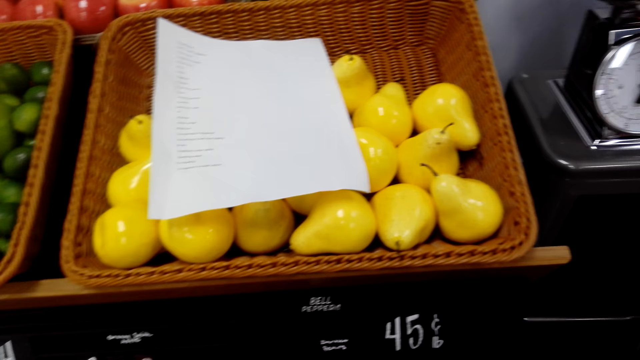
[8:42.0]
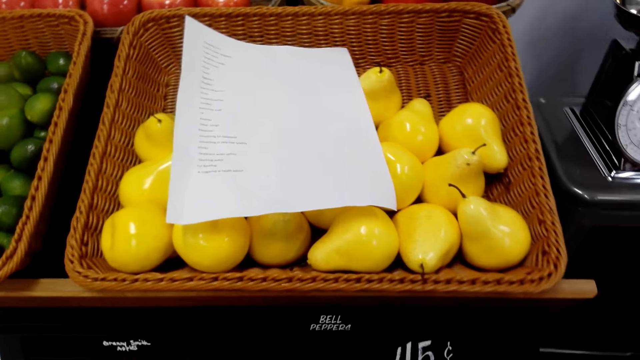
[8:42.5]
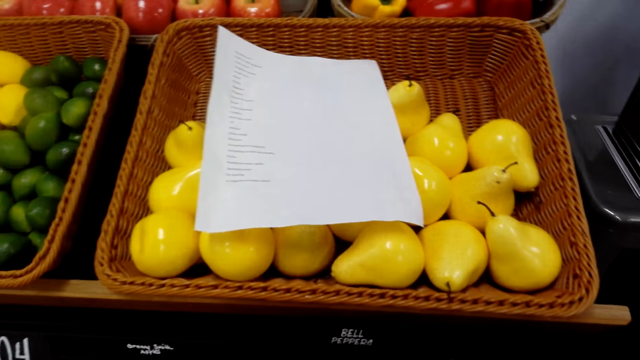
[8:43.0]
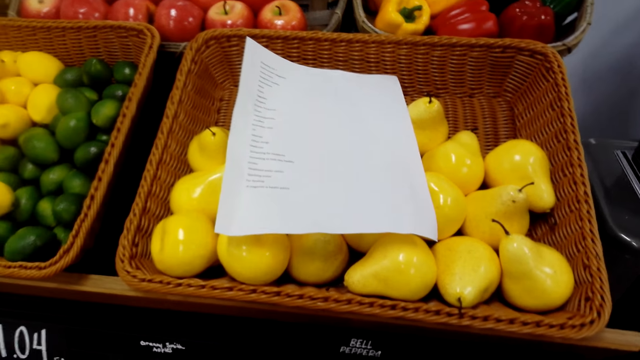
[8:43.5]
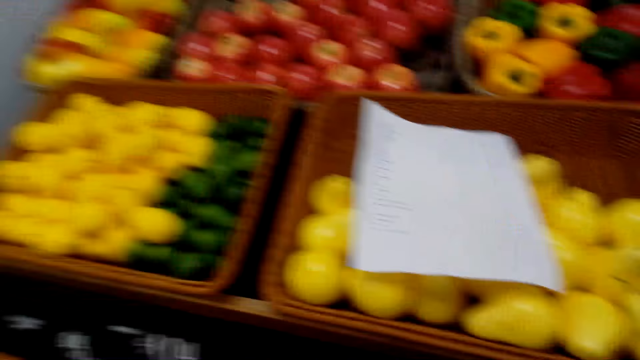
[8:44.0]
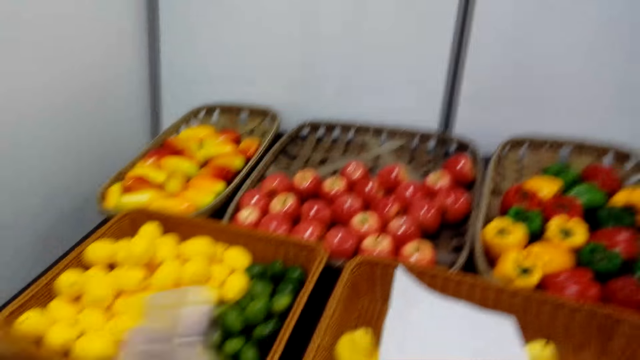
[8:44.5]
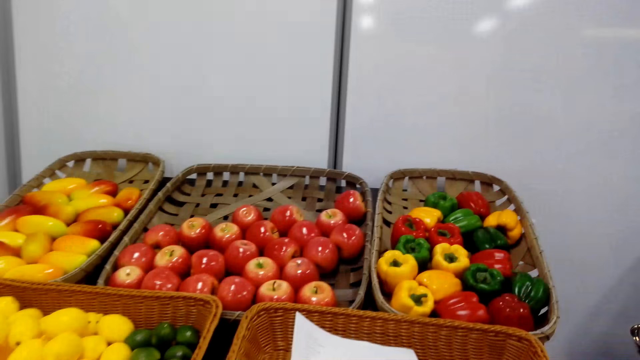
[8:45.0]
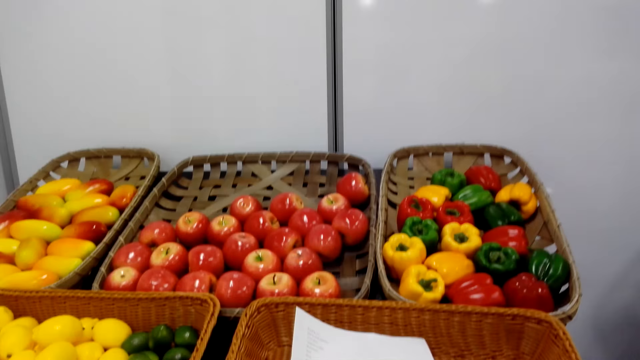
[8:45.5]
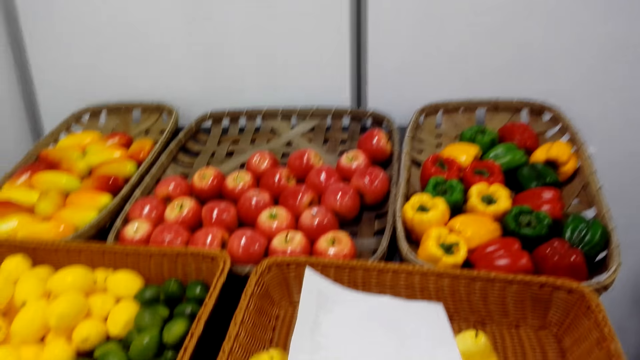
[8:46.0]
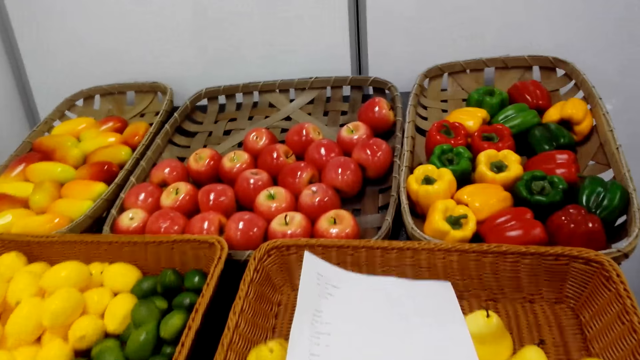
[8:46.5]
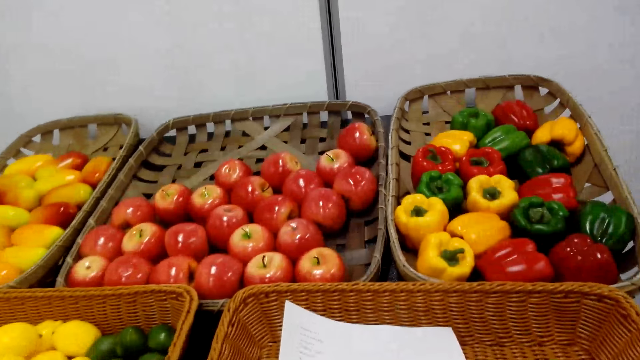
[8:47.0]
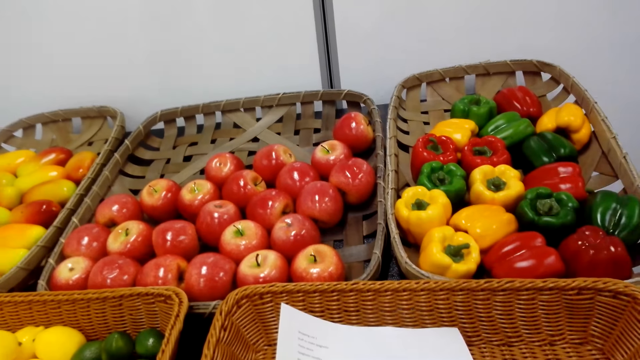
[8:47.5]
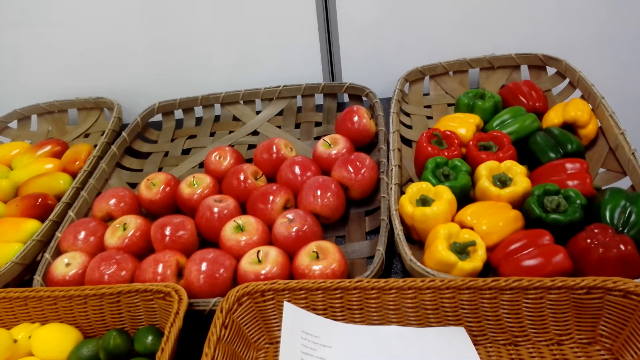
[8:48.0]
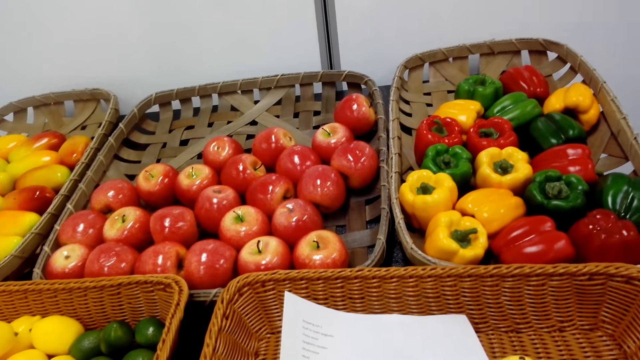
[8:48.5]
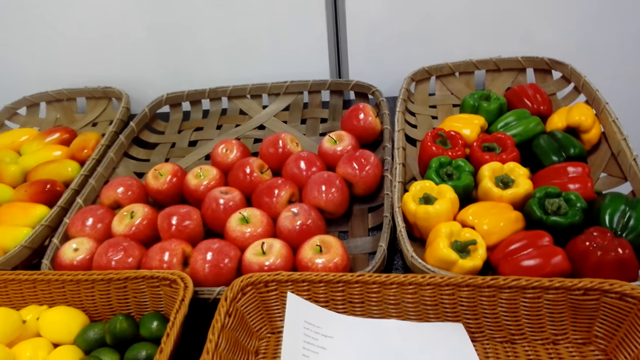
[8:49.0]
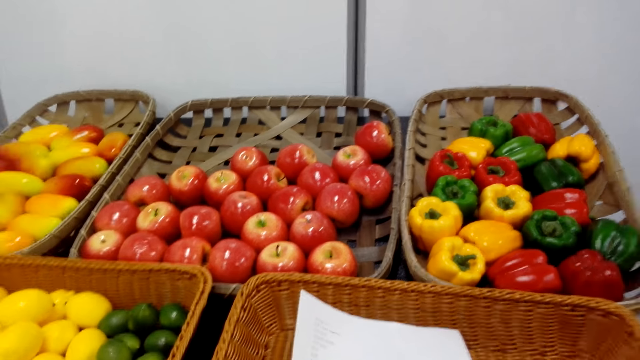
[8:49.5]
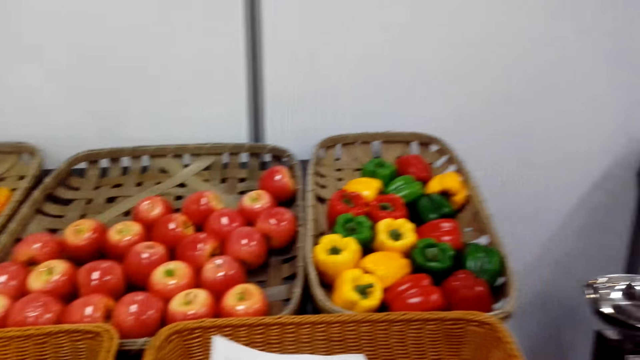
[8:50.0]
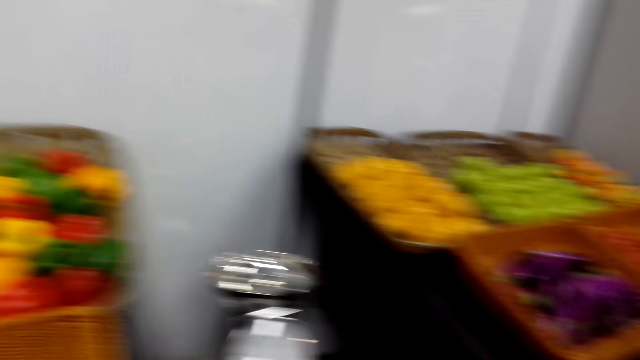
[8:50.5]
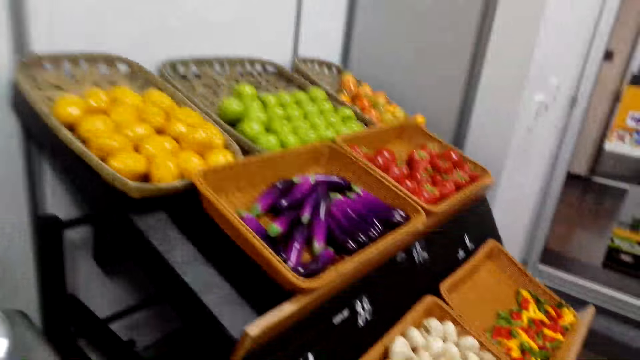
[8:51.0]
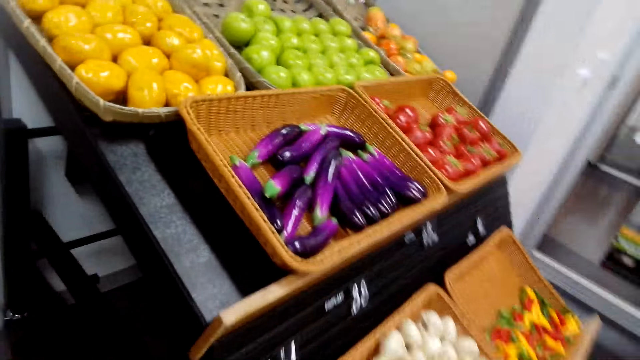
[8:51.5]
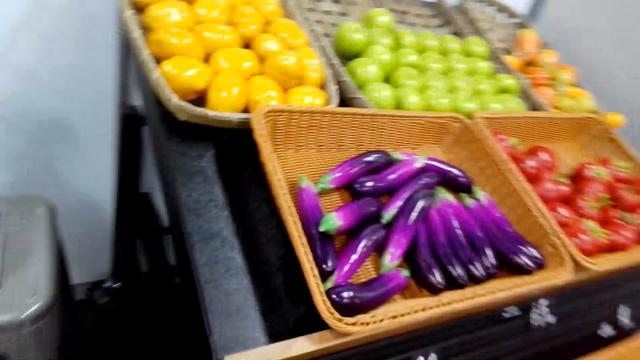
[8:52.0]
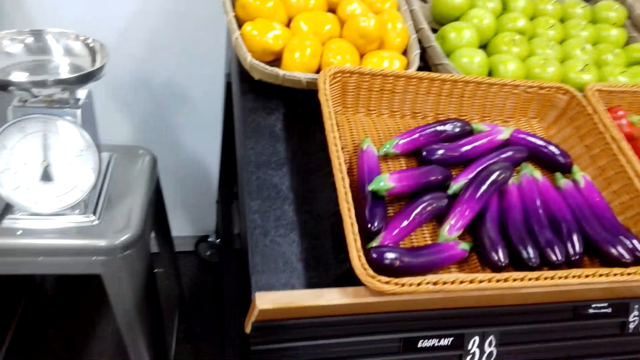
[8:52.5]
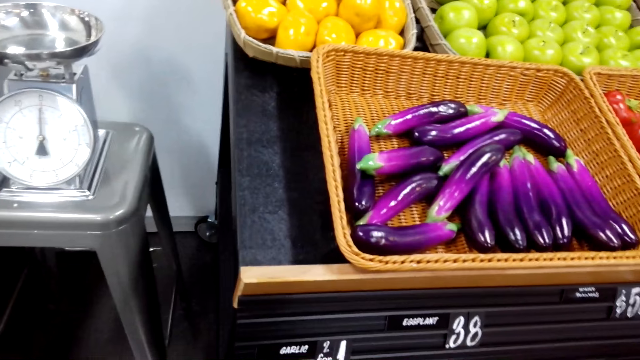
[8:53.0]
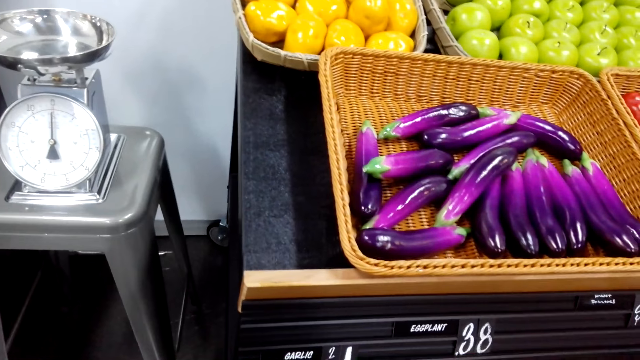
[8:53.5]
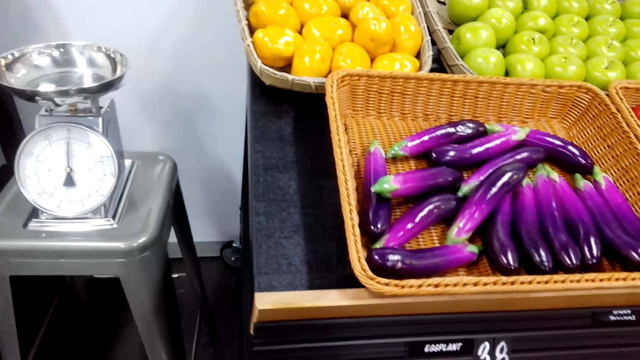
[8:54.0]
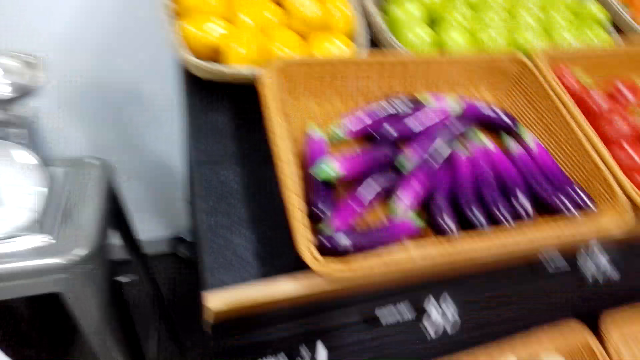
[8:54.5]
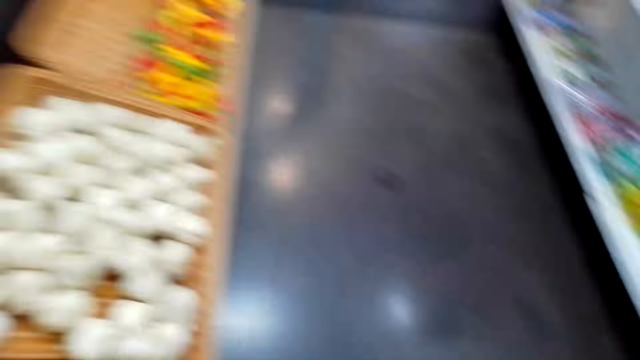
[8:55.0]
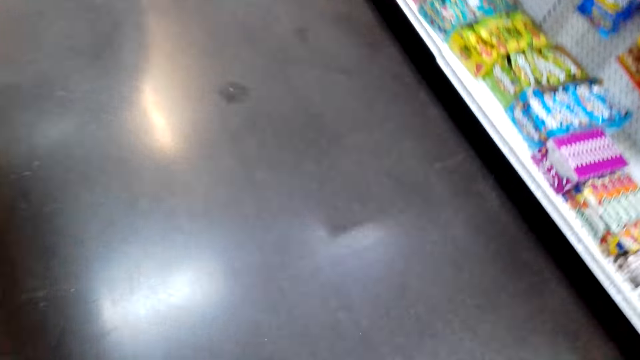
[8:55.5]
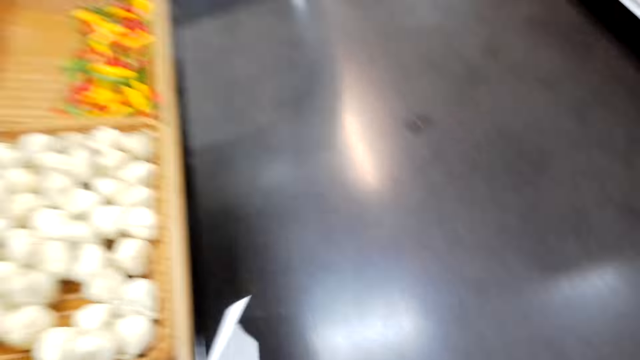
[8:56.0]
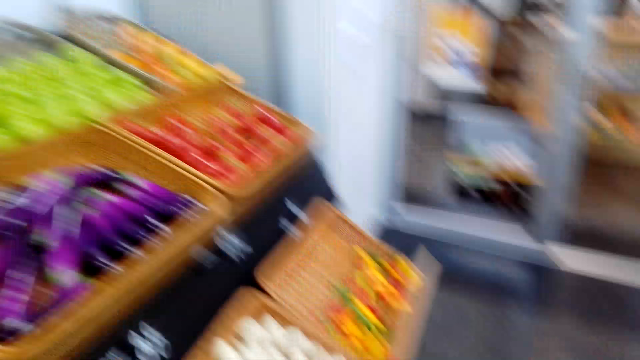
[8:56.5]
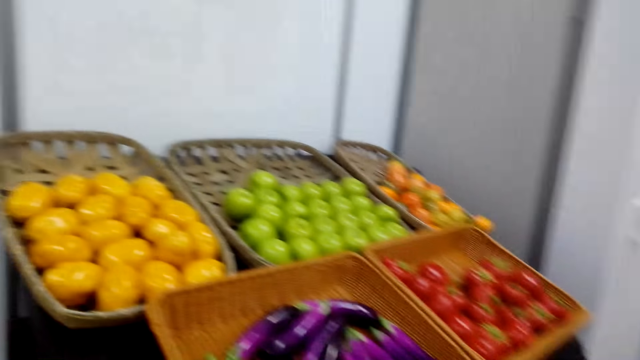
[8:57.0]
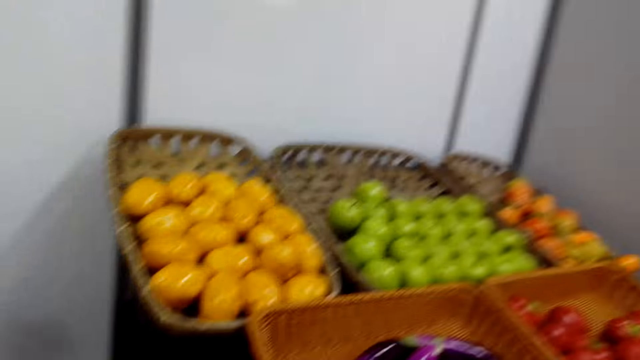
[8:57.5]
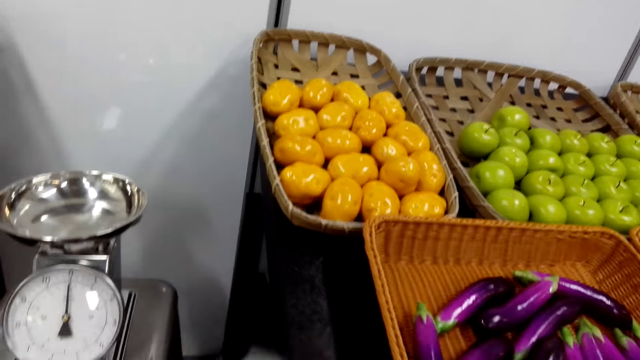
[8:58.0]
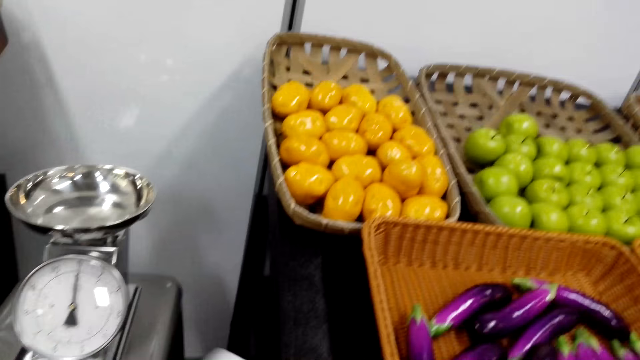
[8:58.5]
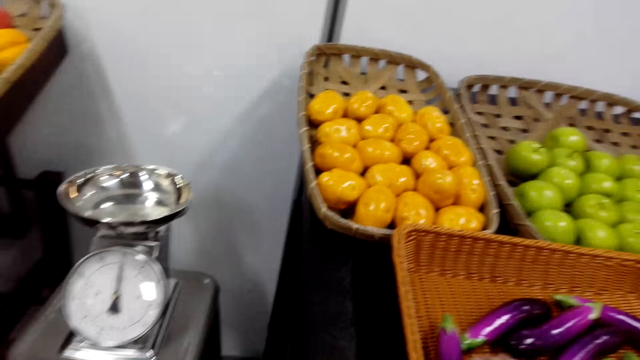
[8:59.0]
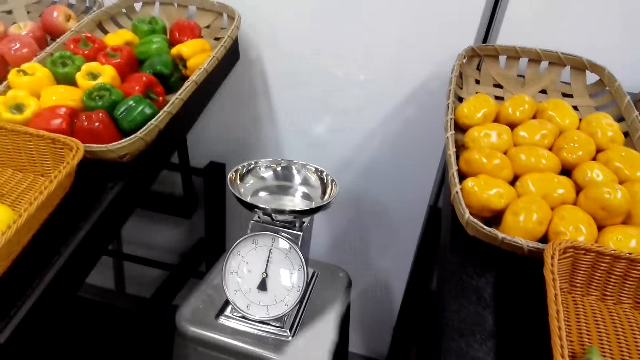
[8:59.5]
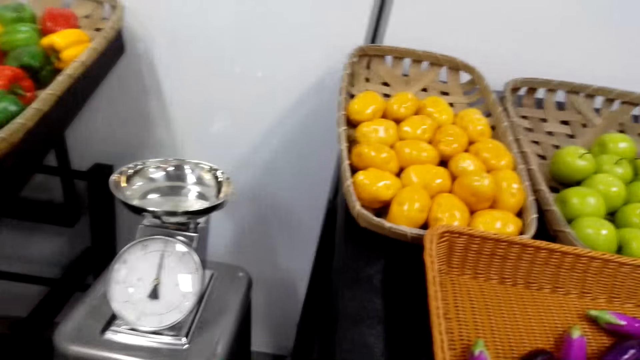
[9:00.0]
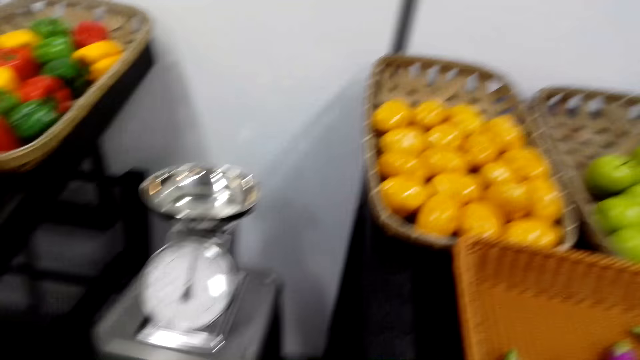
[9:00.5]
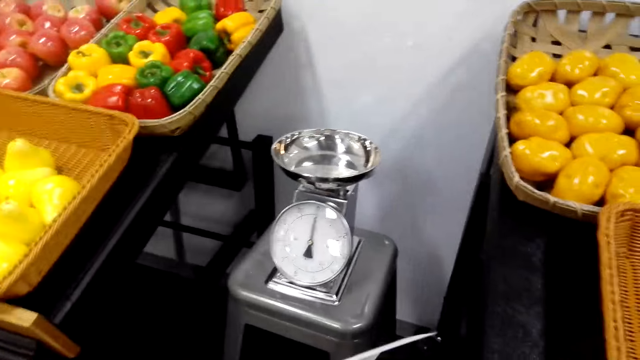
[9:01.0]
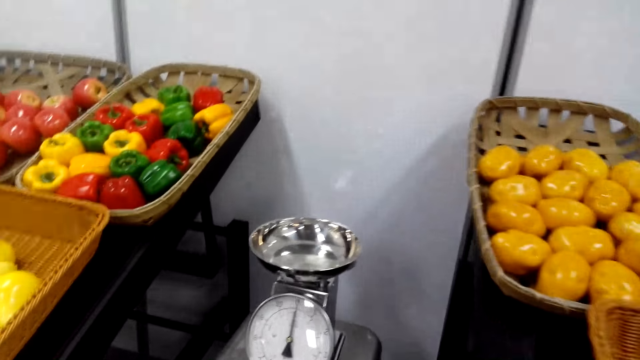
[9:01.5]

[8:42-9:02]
The camera wearer picks fruits. They pick a polythene bag. They pick a shopping list. They look around. They put down a shopping bucket. They pack vegetables in the polythene bag.
